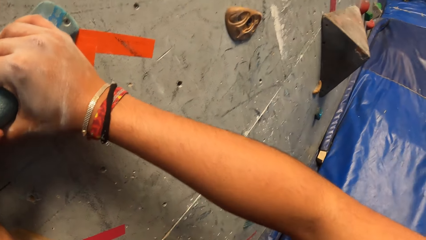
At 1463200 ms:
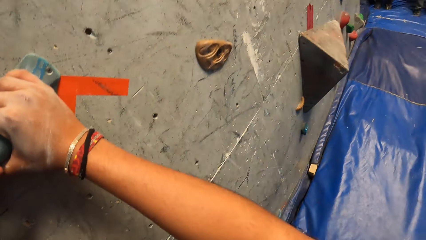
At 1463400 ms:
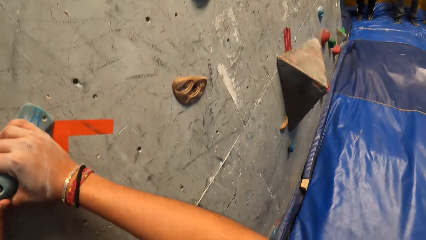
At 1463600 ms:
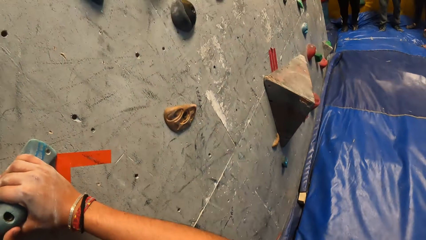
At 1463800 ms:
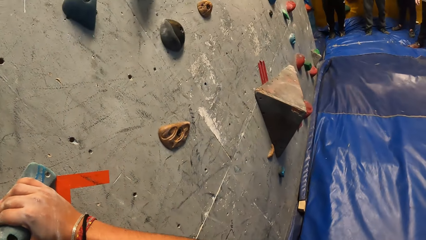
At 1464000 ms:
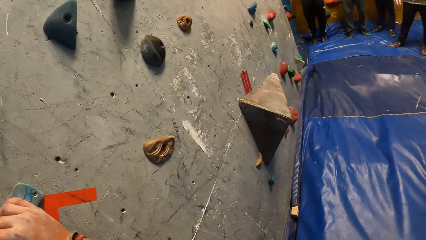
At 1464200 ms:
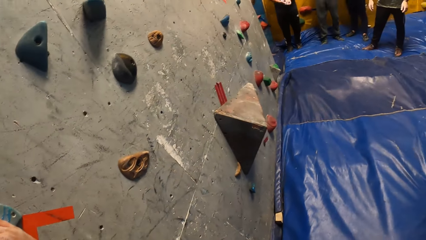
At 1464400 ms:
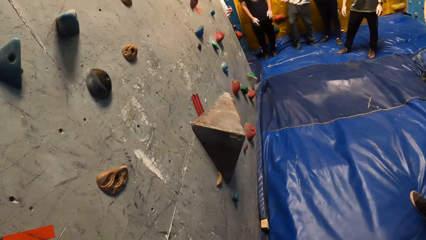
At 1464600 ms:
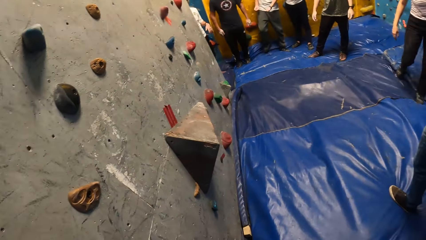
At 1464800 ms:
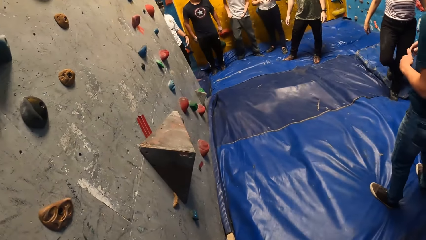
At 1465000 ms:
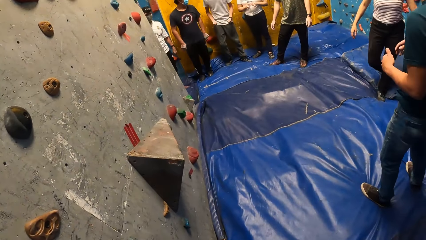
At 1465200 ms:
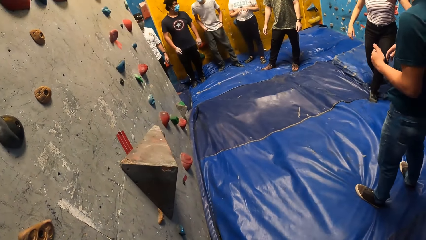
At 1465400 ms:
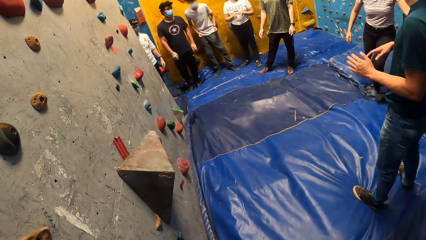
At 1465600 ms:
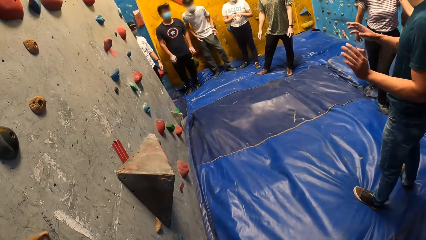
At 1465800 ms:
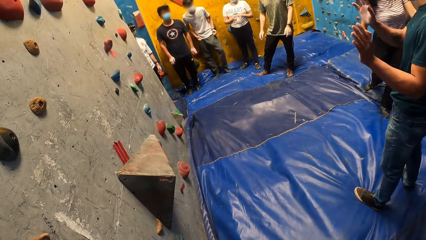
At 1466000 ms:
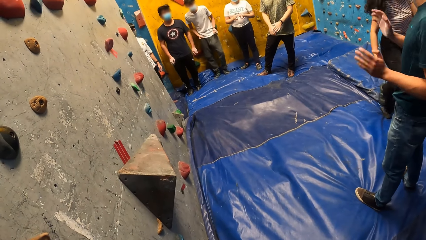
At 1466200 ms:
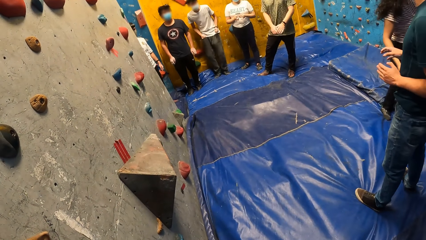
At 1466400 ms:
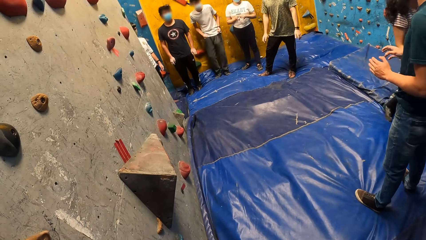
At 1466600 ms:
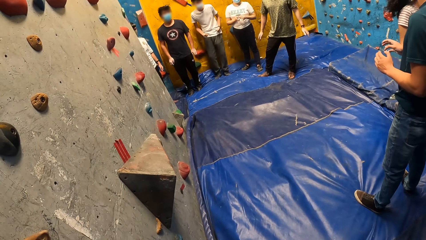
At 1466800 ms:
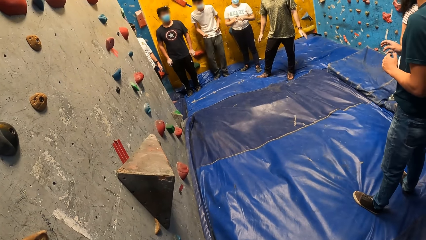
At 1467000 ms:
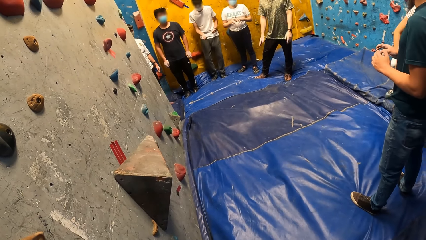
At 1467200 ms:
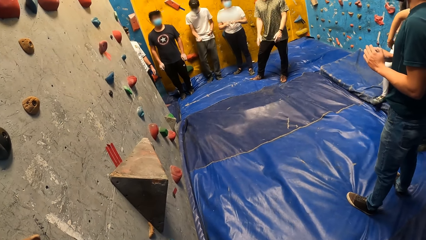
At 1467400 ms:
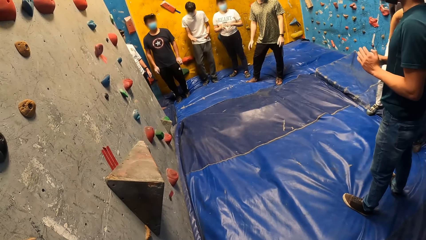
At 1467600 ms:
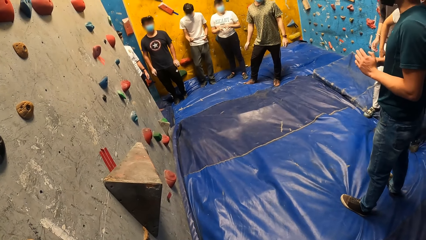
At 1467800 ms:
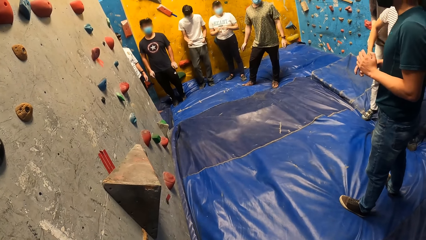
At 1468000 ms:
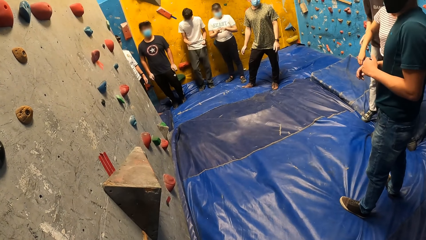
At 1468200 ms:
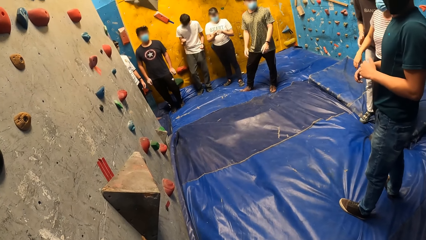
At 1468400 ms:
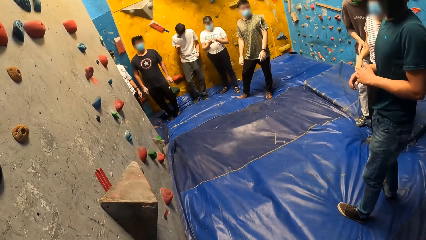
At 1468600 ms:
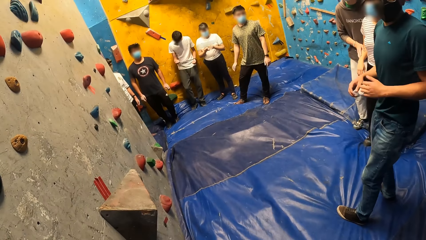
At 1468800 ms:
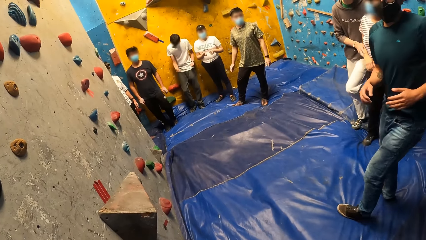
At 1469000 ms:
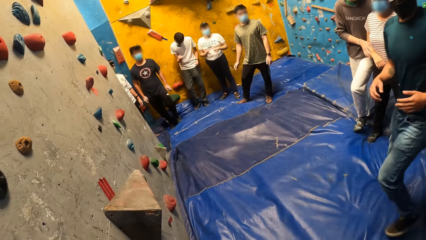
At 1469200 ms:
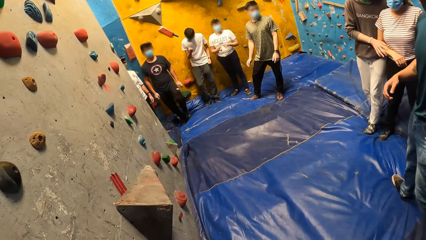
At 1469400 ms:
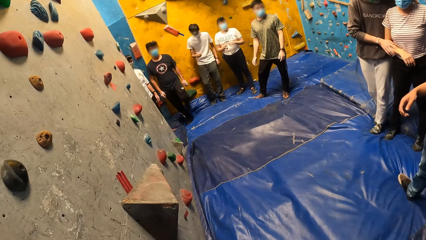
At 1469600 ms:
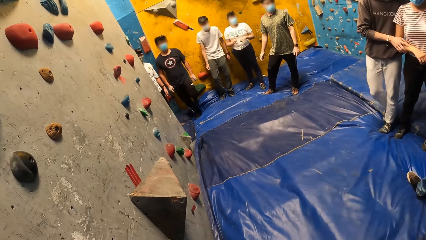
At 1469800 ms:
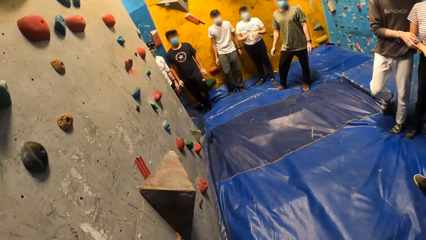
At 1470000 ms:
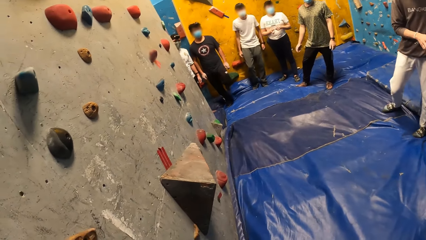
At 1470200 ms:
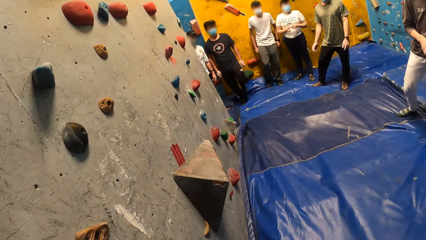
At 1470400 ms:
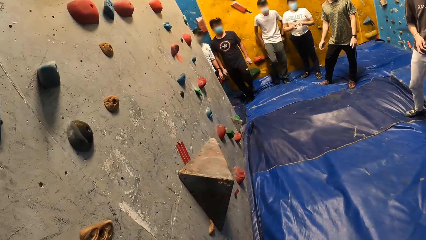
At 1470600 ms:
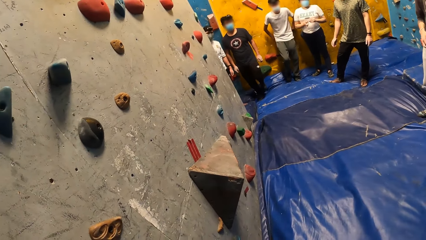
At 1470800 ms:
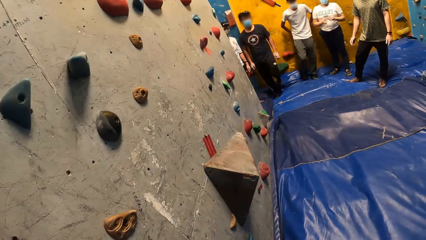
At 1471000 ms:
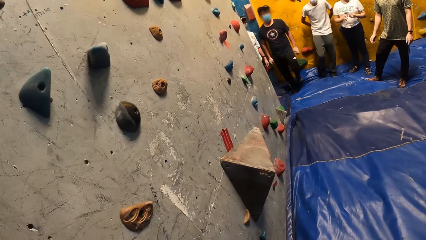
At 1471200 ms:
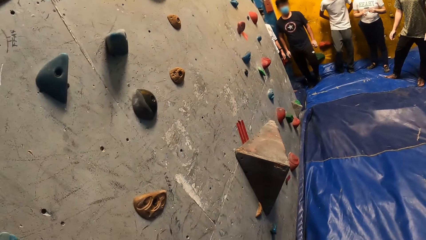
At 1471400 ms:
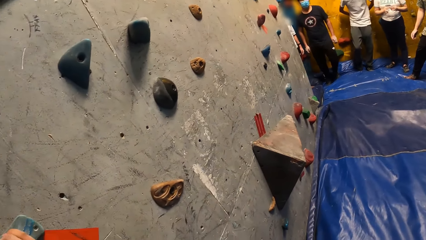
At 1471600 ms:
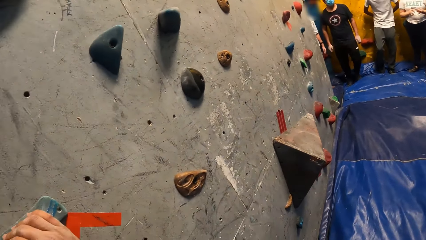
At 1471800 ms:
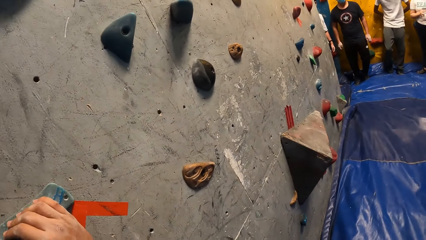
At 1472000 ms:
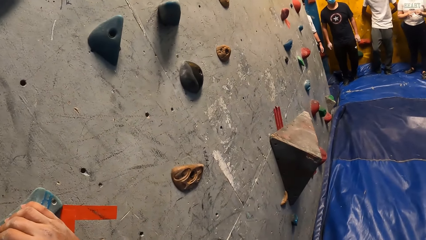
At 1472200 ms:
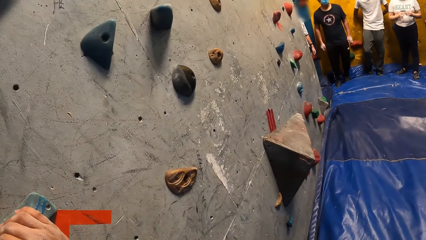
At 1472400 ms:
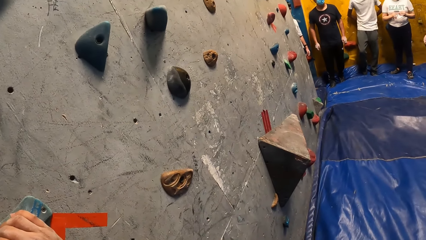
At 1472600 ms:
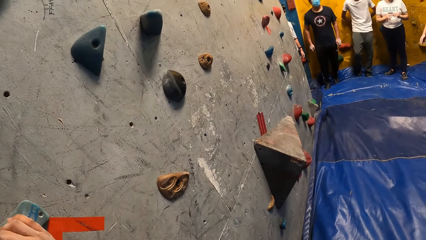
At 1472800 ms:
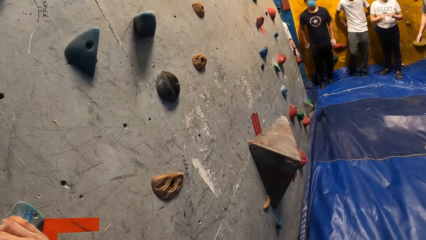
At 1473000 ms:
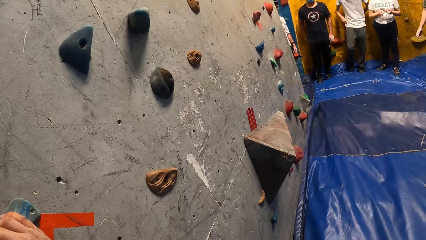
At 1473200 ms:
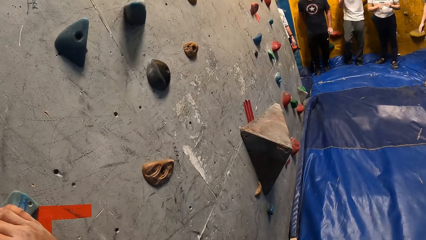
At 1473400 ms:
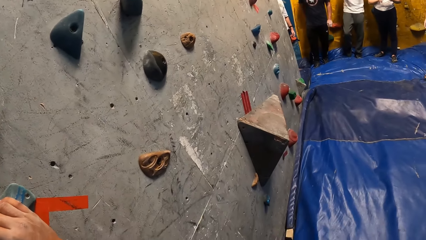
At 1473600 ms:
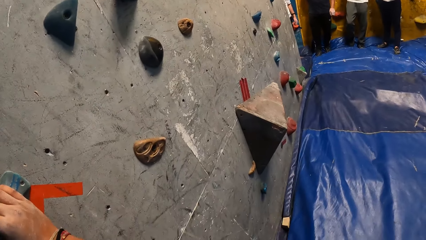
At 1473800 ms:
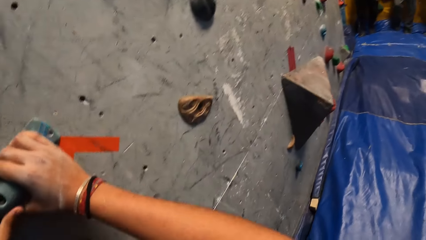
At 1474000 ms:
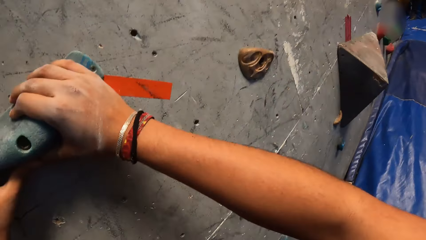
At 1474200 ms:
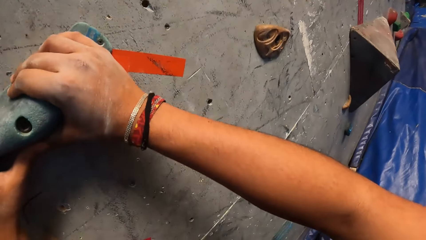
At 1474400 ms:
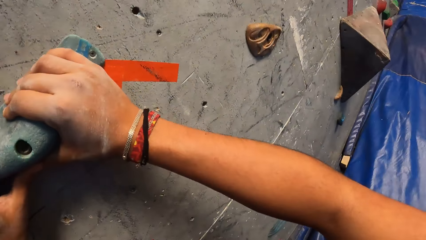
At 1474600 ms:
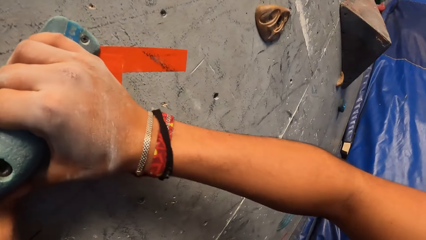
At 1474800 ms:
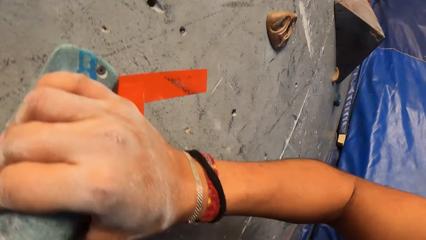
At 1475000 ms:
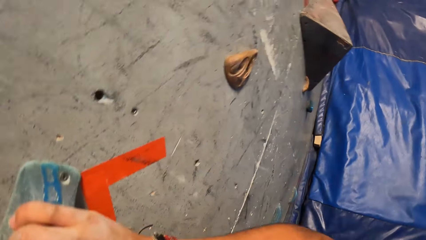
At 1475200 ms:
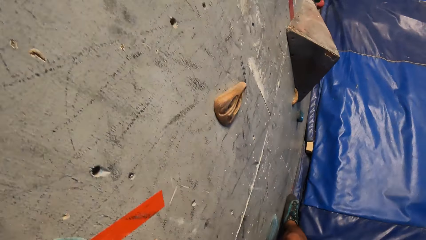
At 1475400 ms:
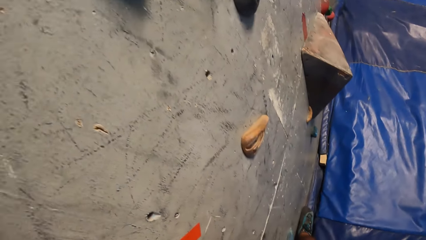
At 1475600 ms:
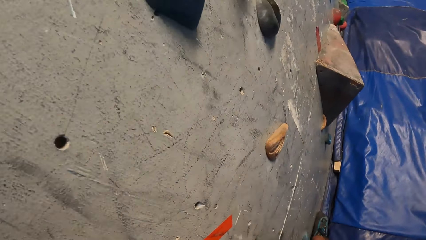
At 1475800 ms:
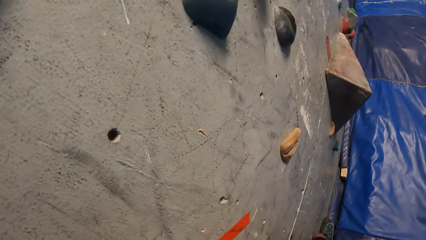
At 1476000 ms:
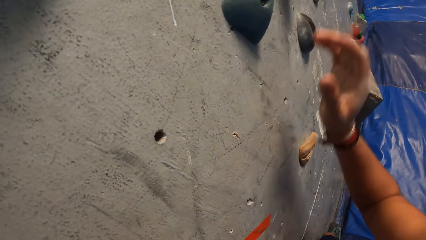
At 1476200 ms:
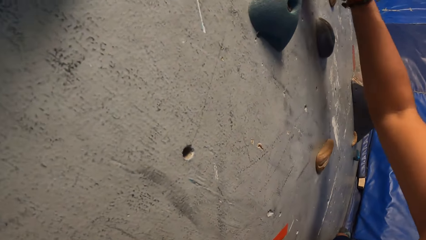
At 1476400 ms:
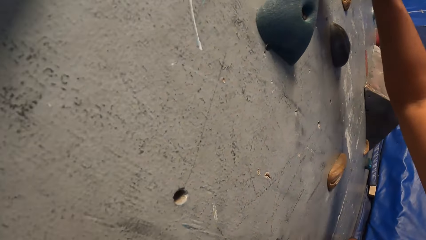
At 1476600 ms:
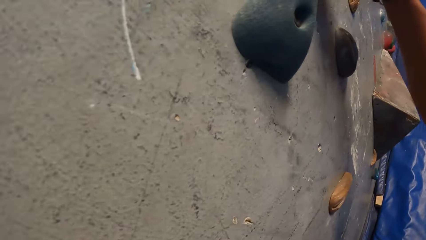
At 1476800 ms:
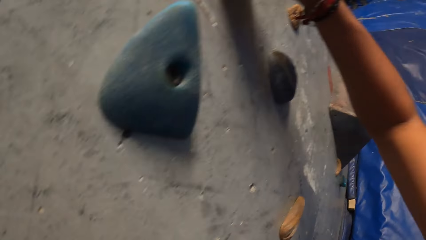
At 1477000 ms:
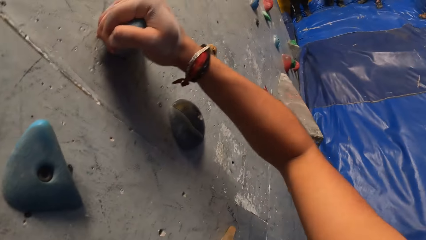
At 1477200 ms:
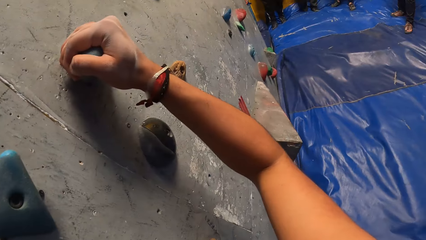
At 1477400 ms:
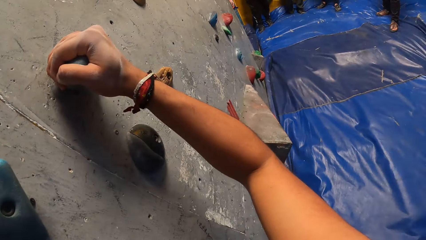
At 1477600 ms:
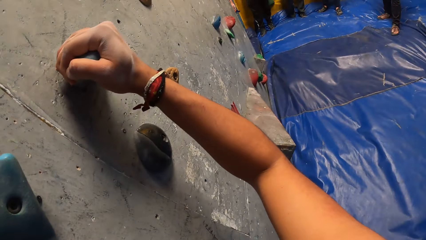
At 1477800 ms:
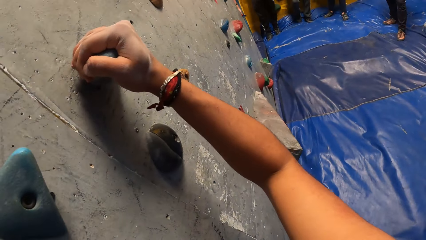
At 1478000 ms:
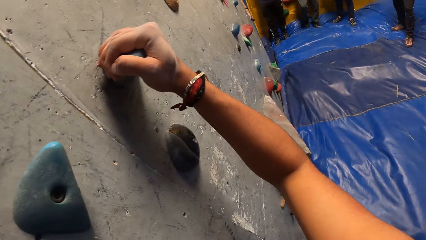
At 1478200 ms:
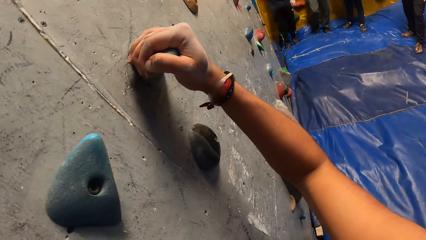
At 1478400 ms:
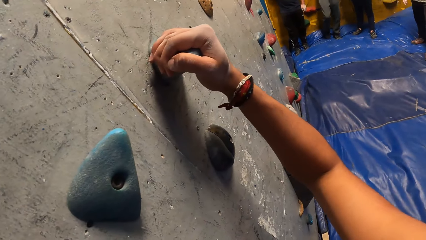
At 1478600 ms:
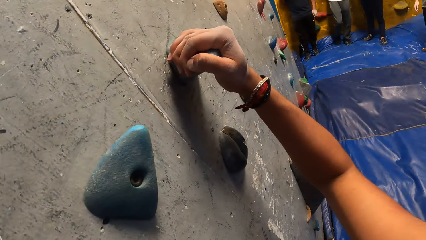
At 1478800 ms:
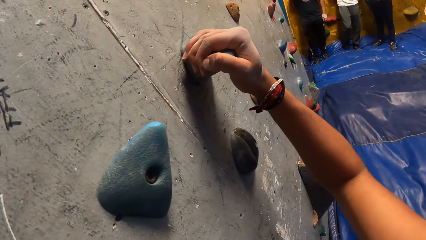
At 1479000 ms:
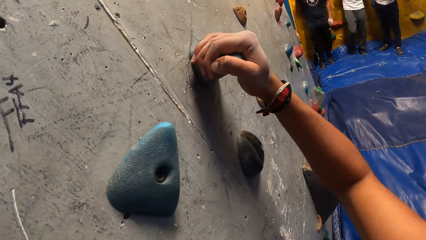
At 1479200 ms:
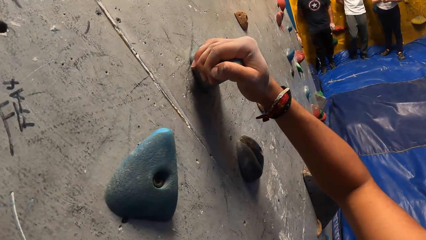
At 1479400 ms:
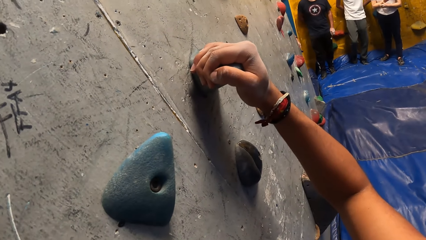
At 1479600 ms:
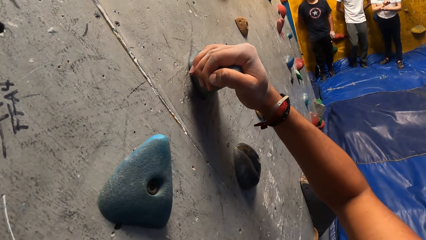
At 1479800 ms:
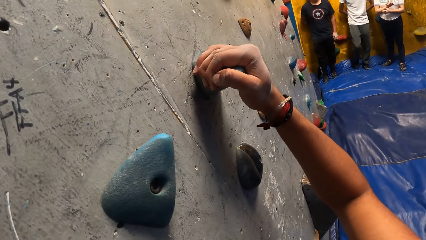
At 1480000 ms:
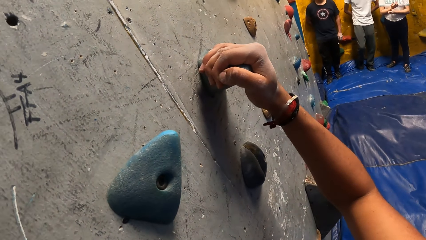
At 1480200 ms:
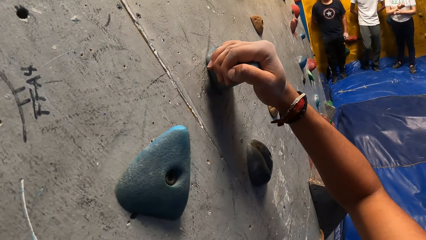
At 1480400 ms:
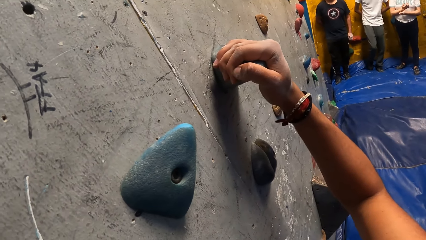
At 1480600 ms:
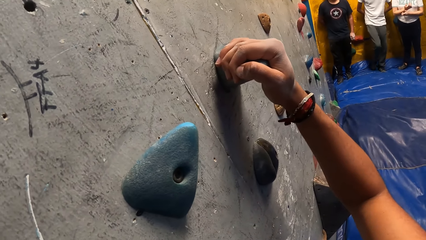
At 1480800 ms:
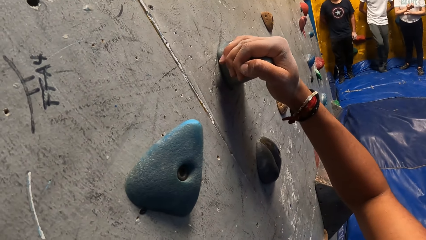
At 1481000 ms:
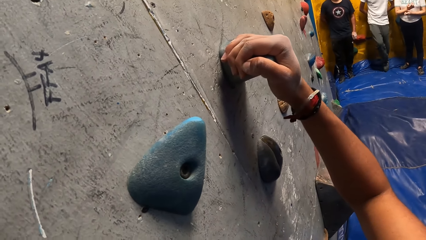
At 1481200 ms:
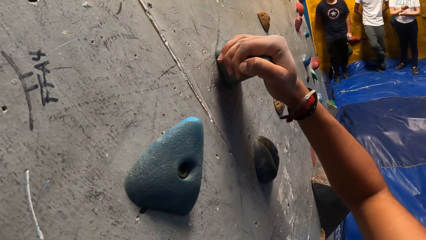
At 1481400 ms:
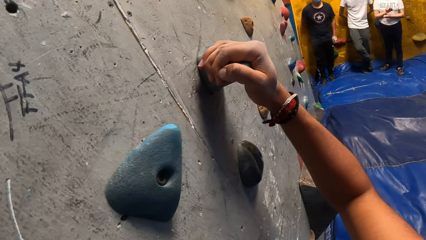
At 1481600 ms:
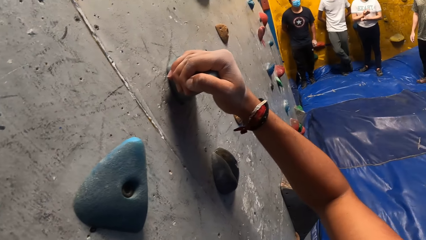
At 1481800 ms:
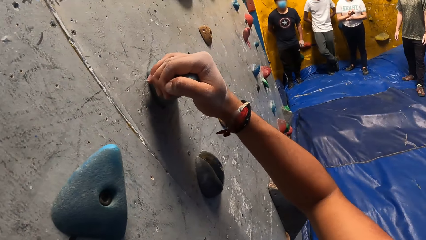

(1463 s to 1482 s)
The camera wearer holds a climbing hold on the bouldering wall with his right hand.
